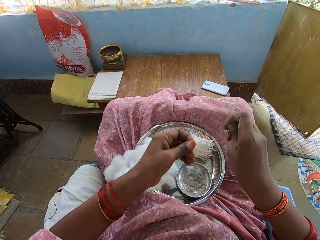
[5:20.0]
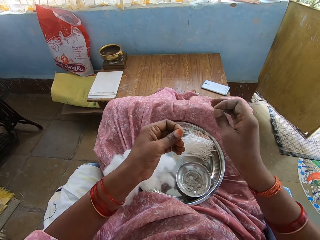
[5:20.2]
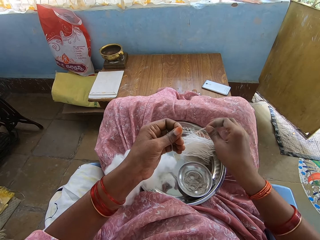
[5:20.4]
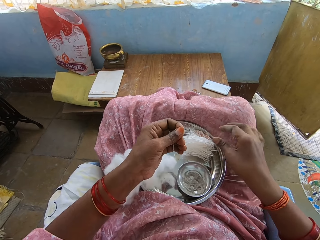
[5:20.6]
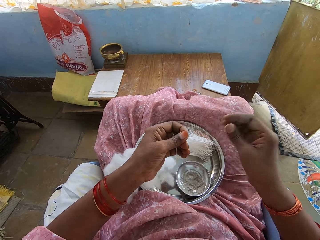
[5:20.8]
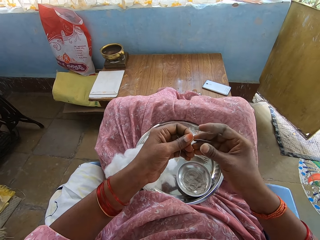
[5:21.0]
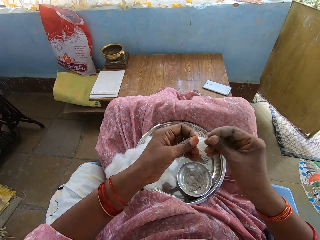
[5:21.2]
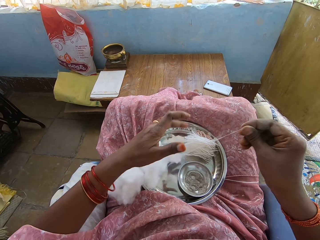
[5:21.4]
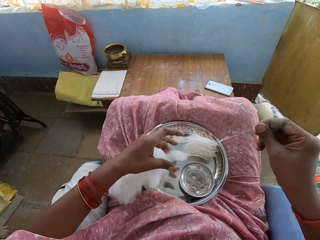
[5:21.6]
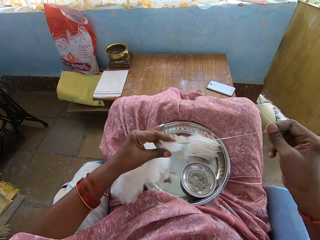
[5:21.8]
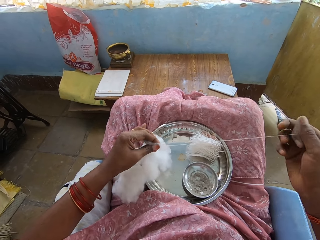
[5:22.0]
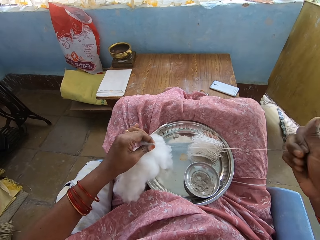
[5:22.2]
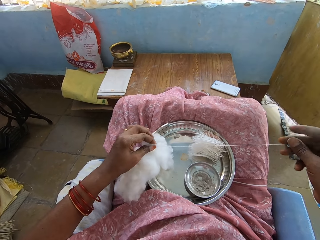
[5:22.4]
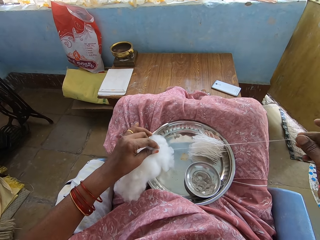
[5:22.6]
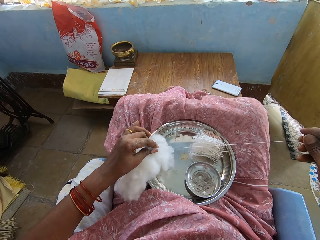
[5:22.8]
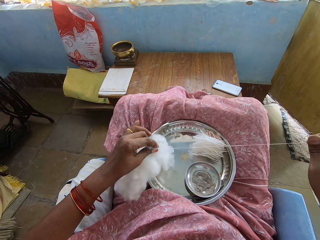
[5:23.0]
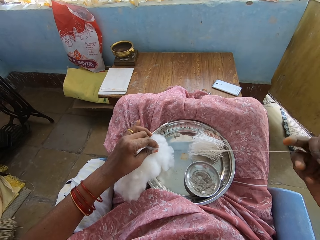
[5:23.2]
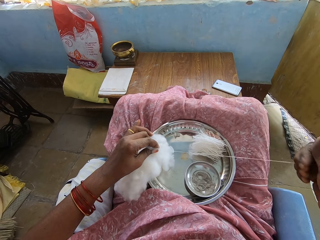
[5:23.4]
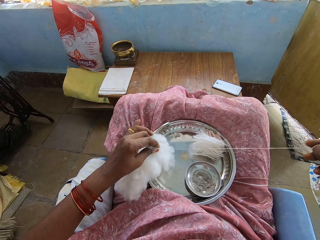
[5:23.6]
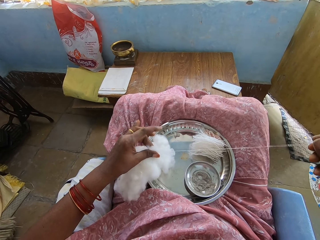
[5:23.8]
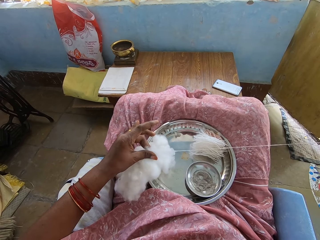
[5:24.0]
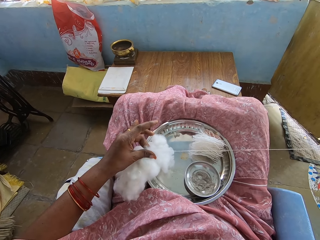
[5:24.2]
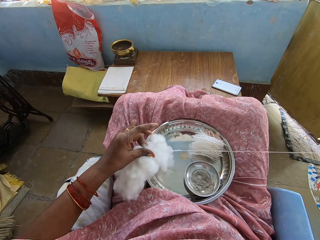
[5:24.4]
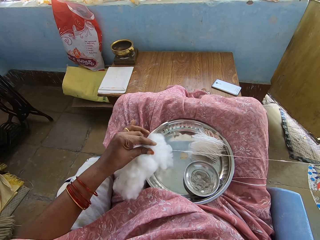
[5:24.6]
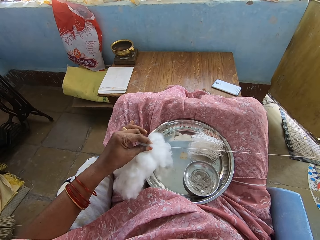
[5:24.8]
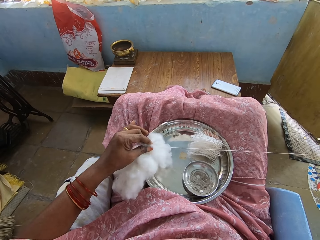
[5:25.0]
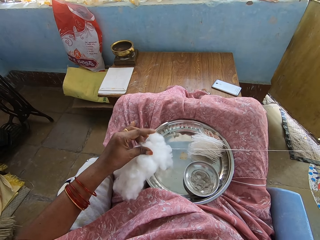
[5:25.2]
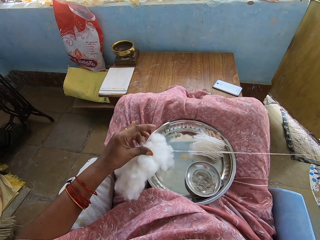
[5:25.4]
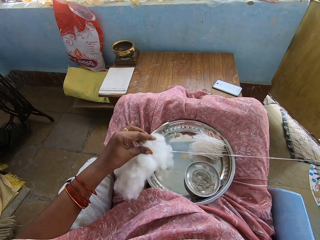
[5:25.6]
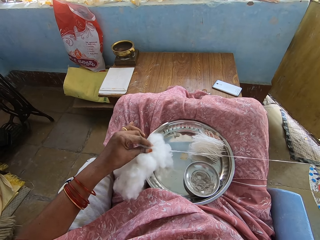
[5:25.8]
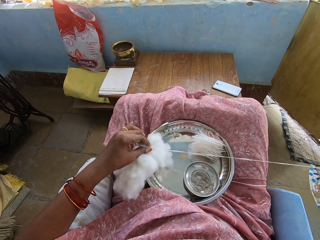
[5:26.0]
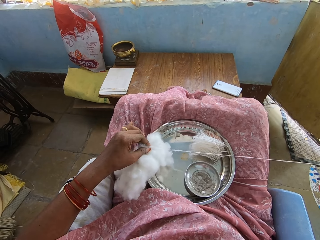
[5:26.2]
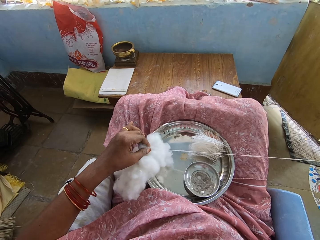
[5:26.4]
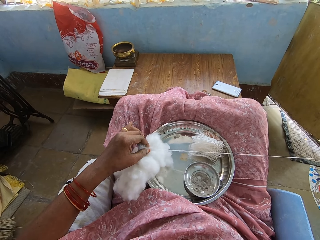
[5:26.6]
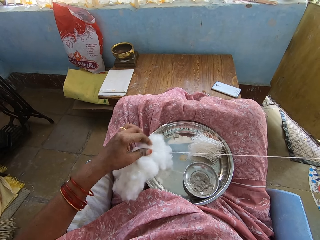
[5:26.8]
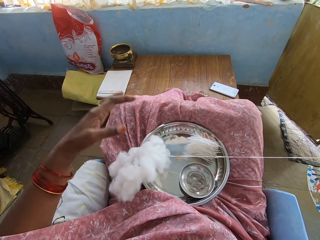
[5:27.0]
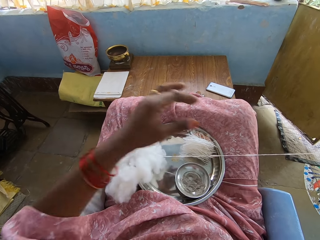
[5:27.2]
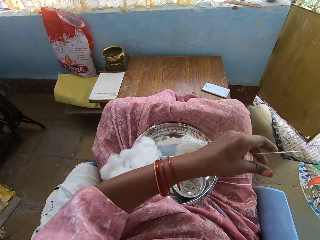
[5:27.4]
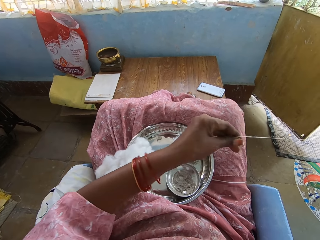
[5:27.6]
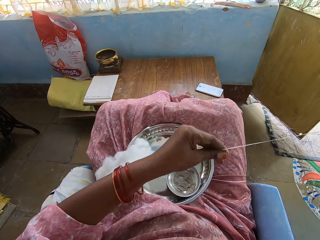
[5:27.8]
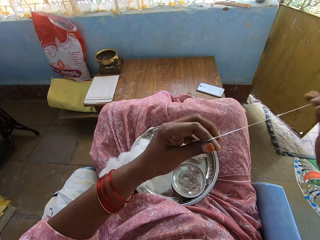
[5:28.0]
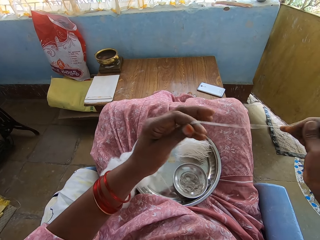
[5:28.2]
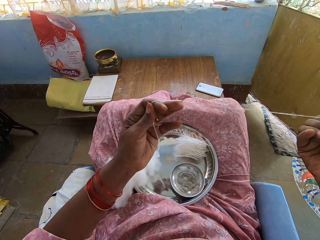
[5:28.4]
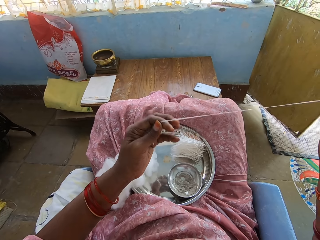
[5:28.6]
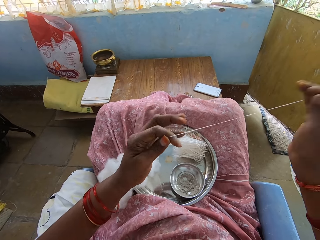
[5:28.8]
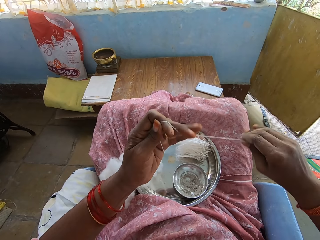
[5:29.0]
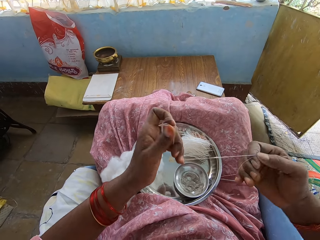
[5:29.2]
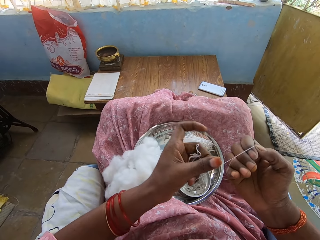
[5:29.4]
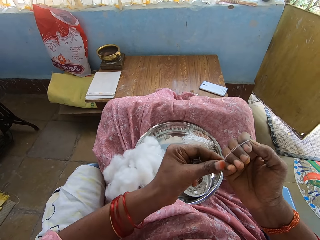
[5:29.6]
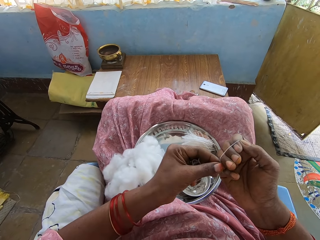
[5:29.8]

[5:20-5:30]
The camera wearer cuts the thread. They drop the thread among other thread pieces on the tray. They pull the thread from the cotton wool. They hold the thread with the right hand. They roll the thread on the right hand.

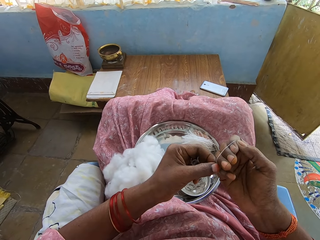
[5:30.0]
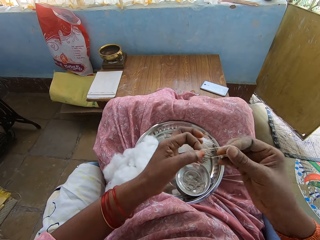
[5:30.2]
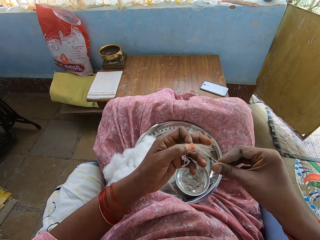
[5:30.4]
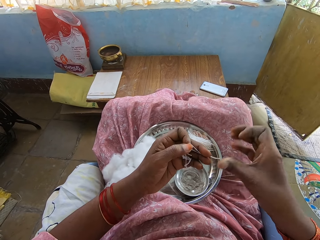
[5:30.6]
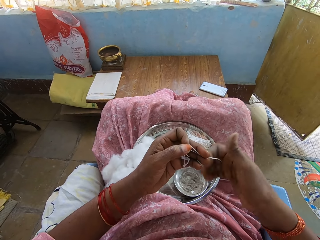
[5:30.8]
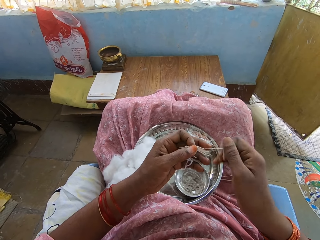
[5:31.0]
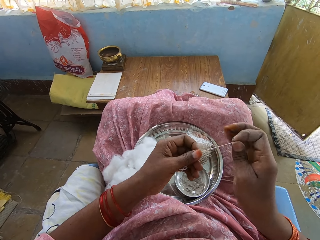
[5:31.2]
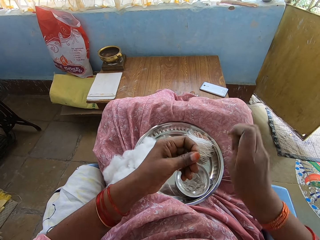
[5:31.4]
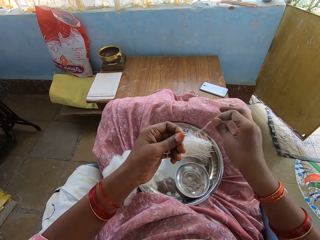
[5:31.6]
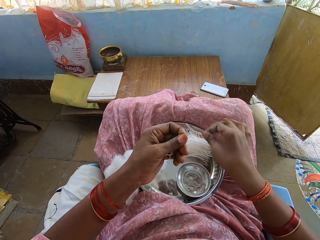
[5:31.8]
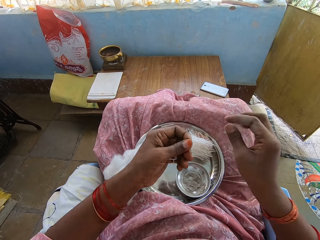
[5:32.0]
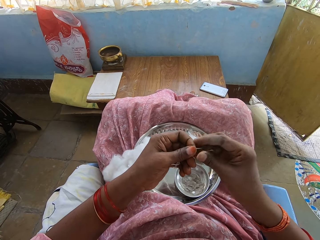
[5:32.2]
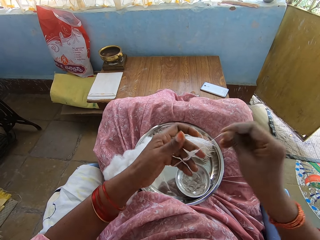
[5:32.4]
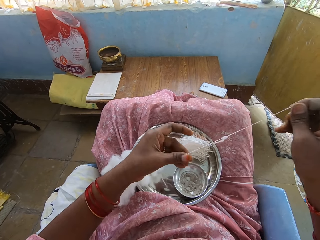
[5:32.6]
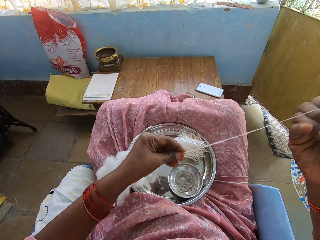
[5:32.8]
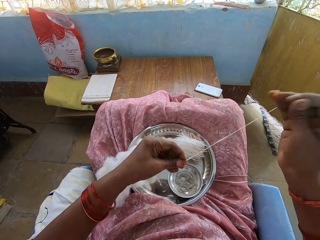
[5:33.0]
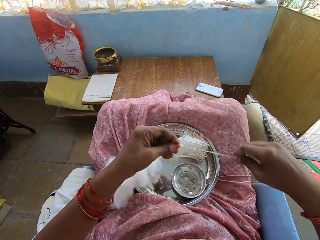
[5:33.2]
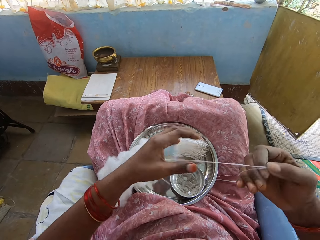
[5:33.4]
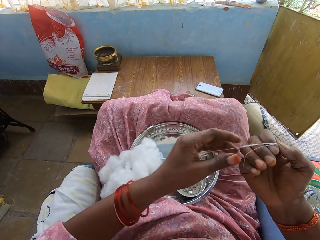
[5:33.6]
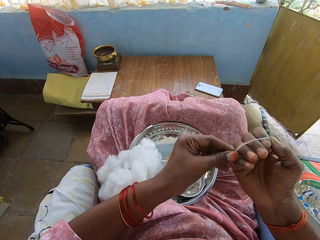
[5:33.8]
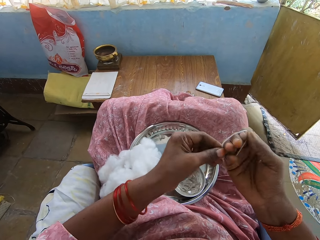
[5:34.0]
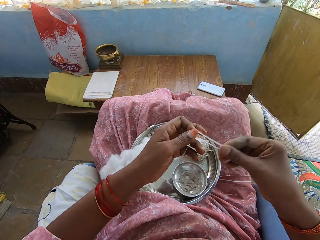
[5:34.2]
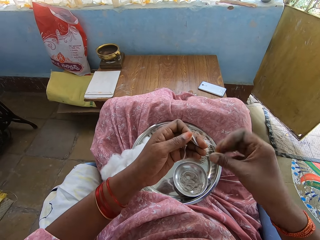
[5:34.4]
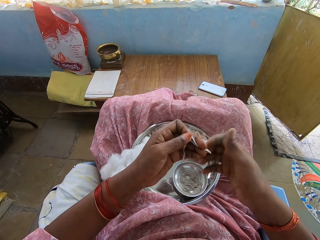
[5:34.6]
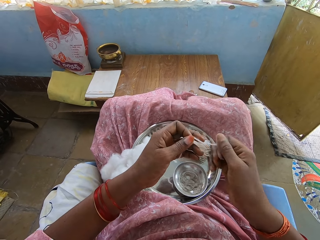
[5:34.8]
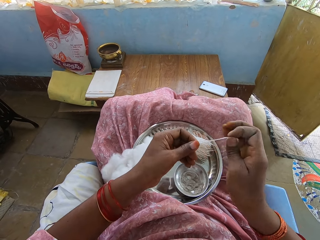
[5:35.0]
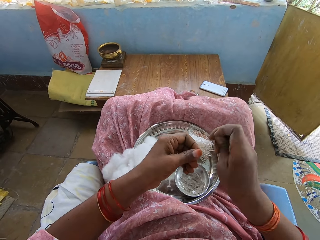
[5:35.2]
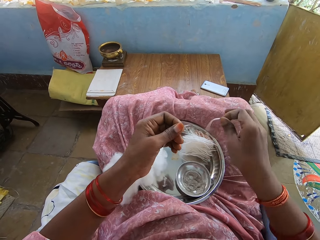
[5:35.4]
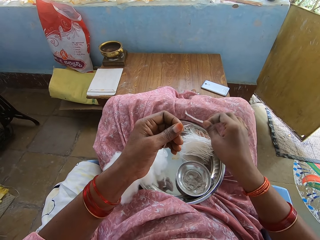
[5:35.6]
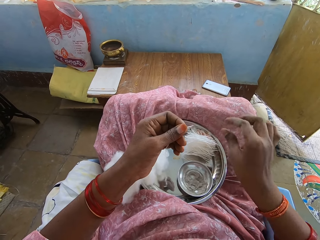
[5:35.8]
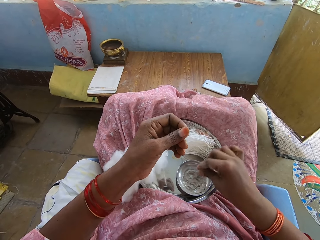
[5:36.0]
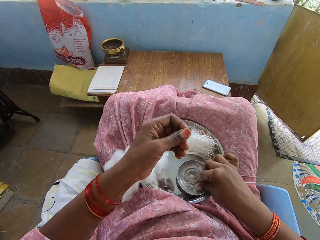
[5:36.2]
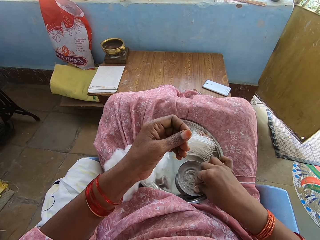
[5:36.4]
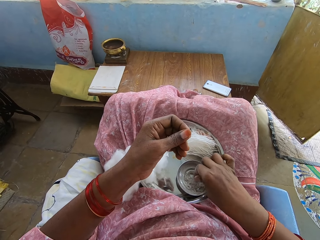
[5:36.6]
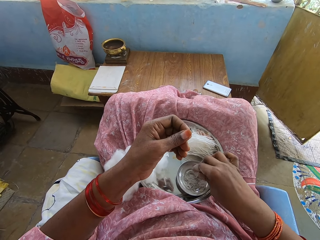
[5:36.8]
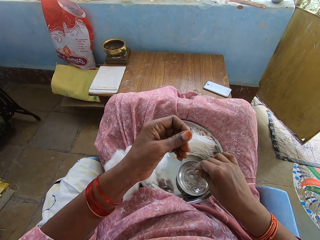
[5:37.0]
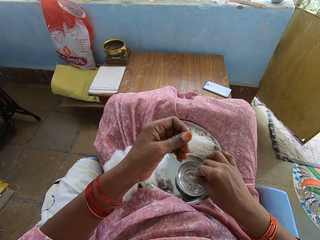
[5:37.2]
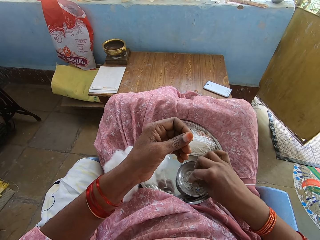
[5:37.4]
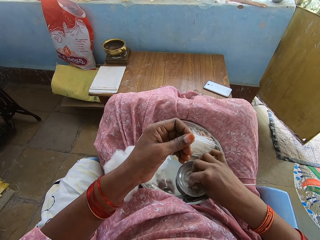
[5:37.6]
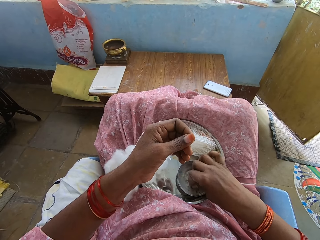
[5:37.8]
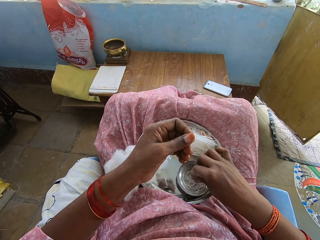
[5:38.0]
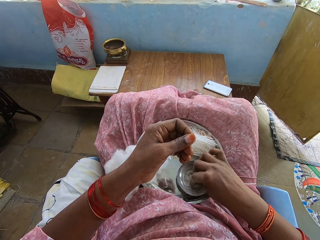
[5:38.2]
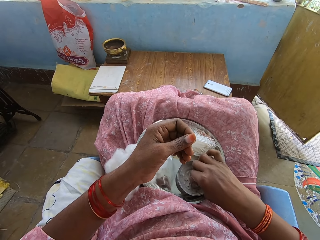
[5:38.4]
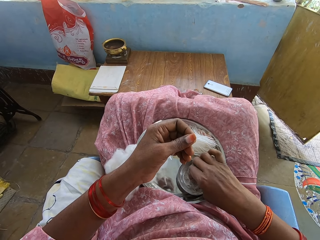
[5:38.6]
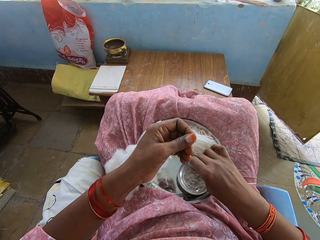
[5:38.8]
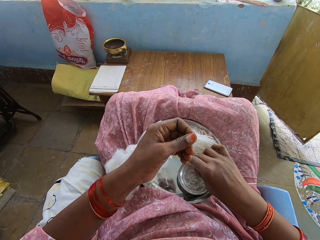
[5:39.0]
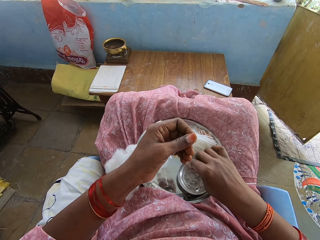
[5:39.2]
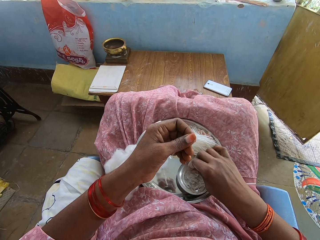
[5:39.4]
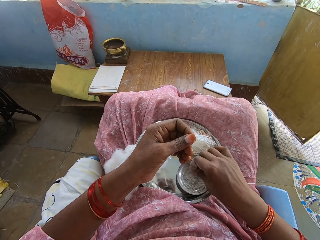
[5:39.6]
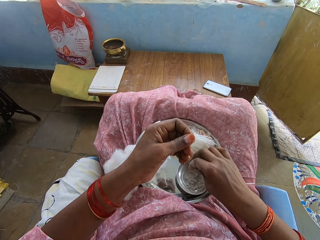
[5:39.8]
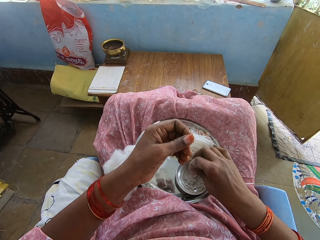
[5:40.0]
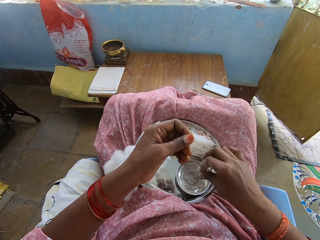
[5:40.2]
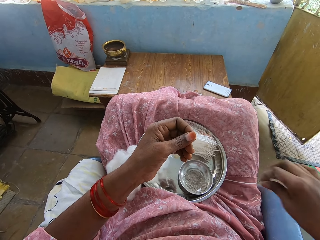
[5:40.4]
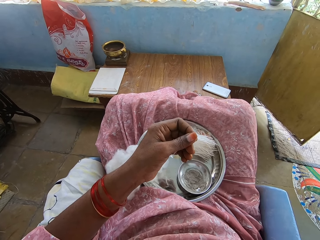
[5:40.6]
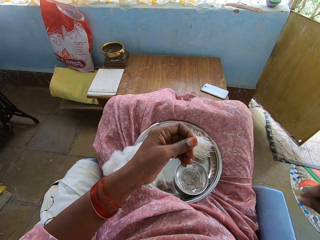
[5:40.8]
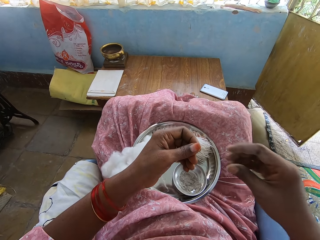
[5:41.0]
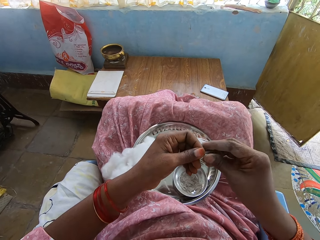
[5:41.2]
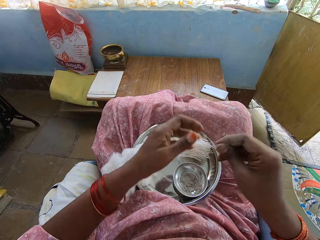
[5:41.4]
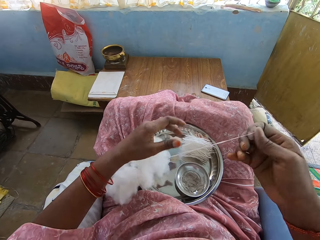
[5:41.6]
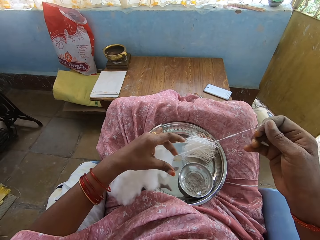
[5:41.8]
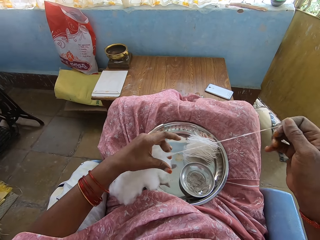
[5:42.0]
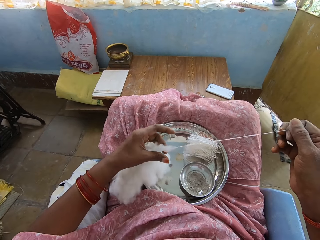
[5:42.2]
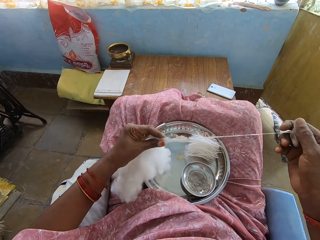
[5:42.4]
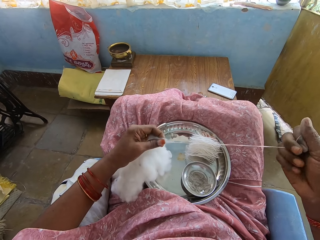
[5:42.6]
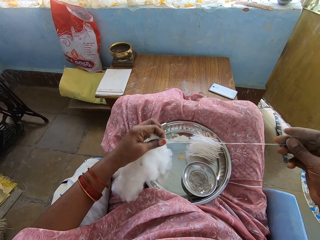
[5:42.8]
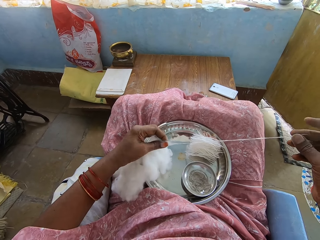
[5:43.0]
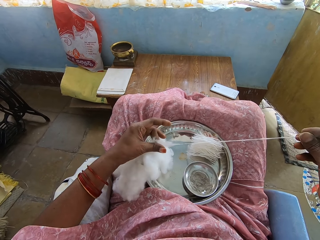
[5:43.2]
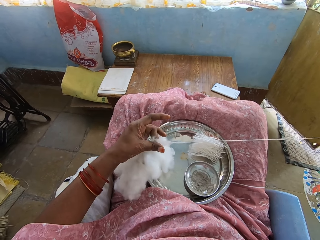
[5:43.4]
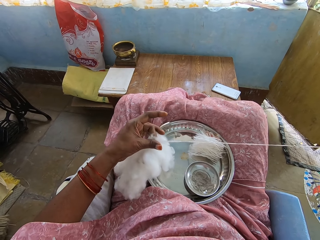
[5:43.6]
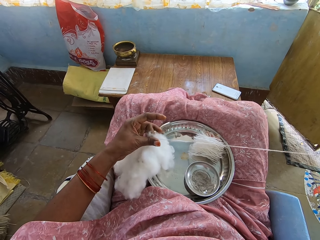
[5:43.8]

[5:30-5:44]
The camera wearer removes the thread from the right hand. They cut the thread. They drop the thread among other thread pieces on the tray. They pull out the thread. They roll the thread on the right hand. They remove the thread from the right hand. They cut the thread. They drop the thread among other thread pieces on the tray. They touch the bowl. They take an object and throw the object away. They pull the thread from the cotton wool.
